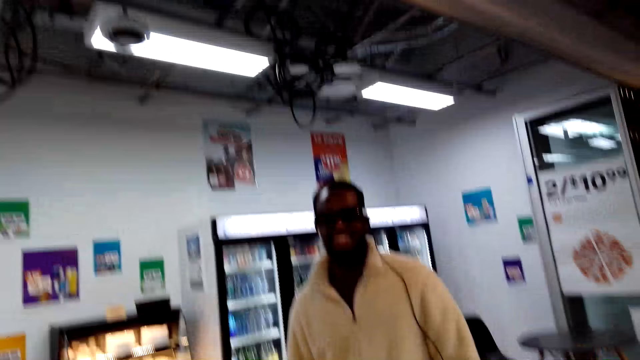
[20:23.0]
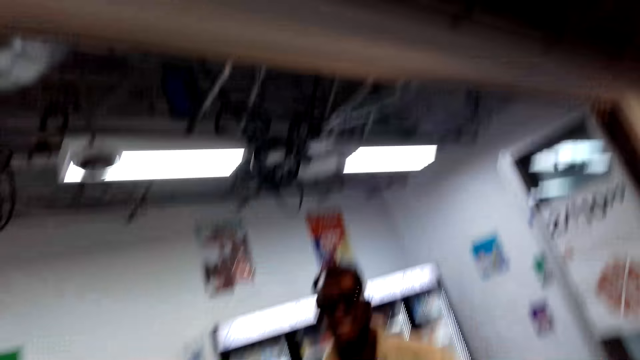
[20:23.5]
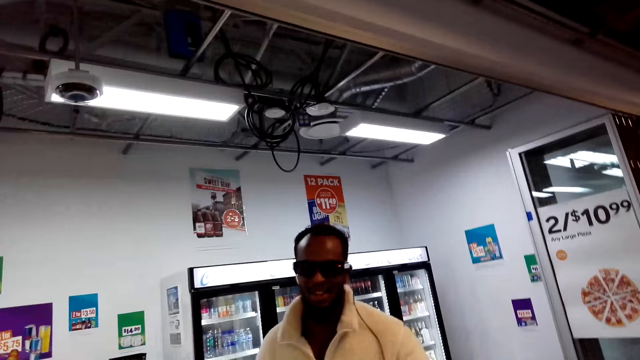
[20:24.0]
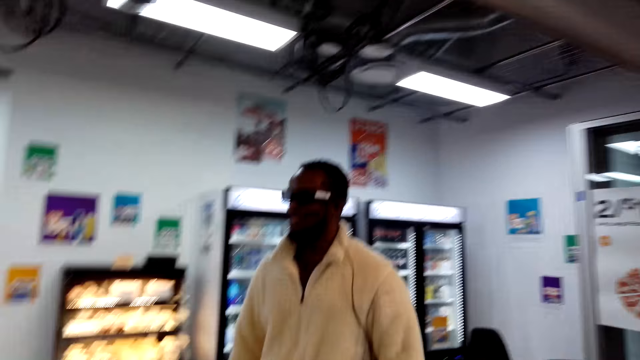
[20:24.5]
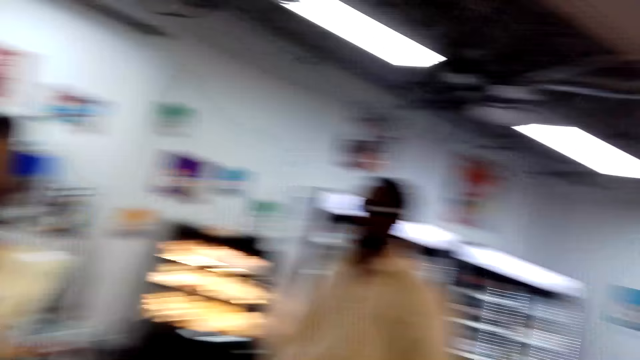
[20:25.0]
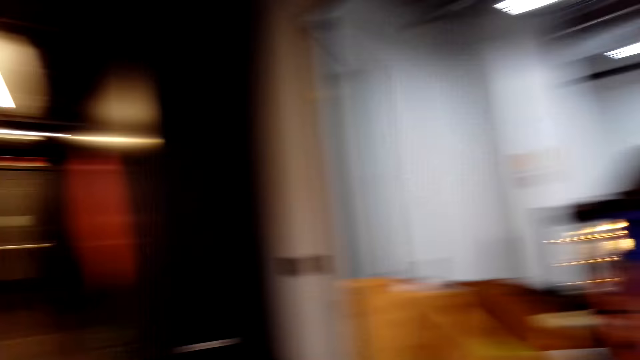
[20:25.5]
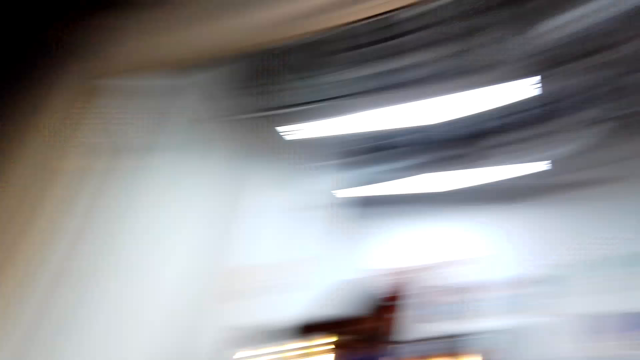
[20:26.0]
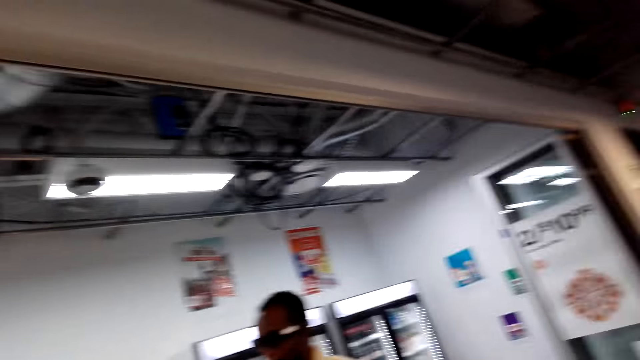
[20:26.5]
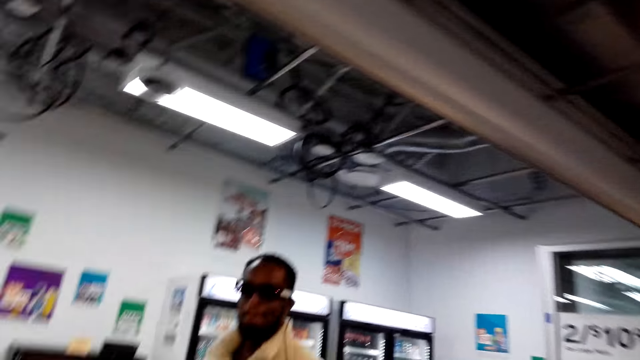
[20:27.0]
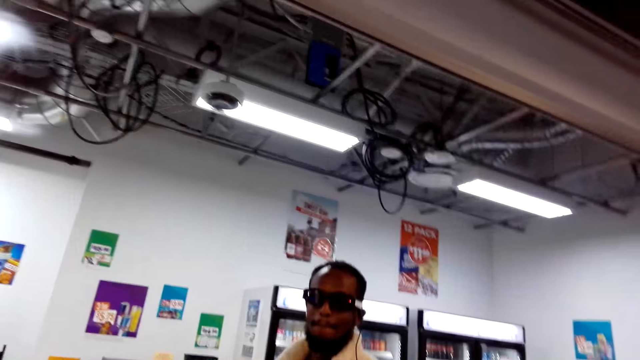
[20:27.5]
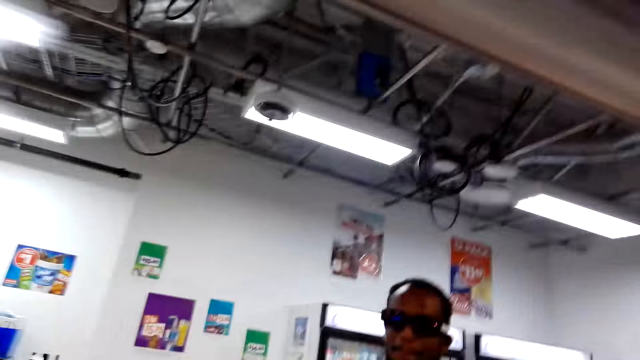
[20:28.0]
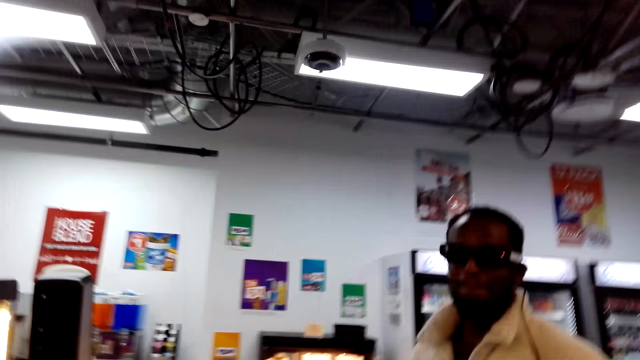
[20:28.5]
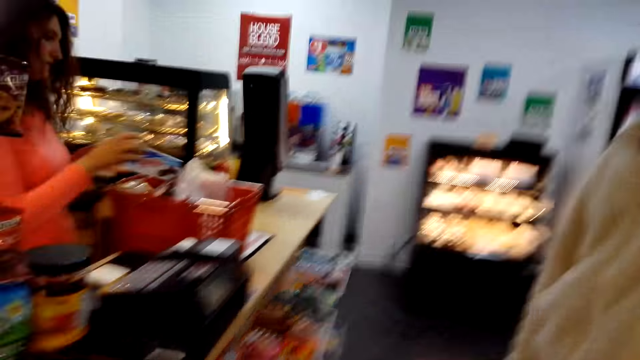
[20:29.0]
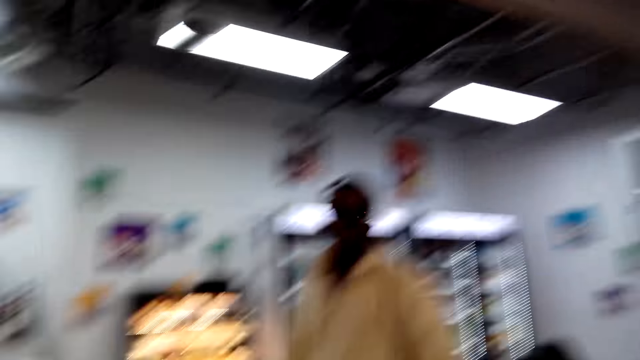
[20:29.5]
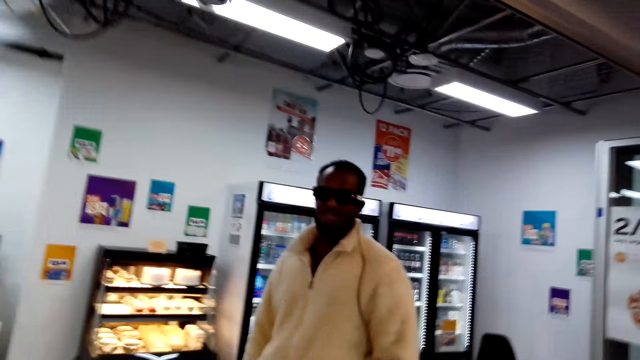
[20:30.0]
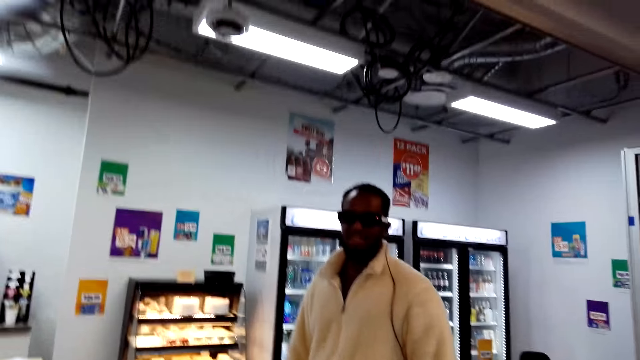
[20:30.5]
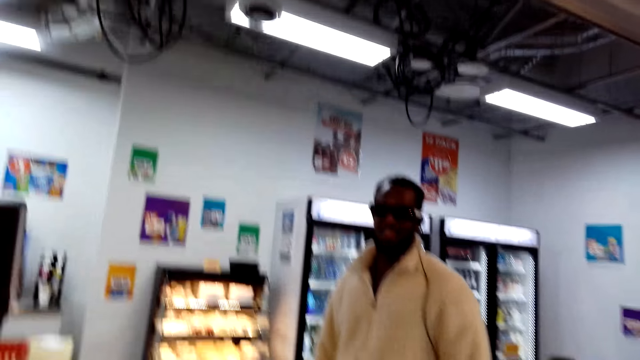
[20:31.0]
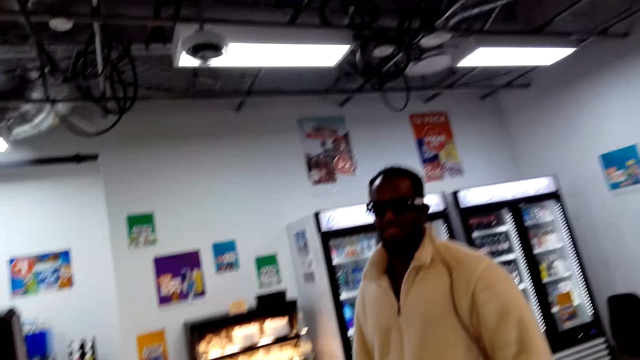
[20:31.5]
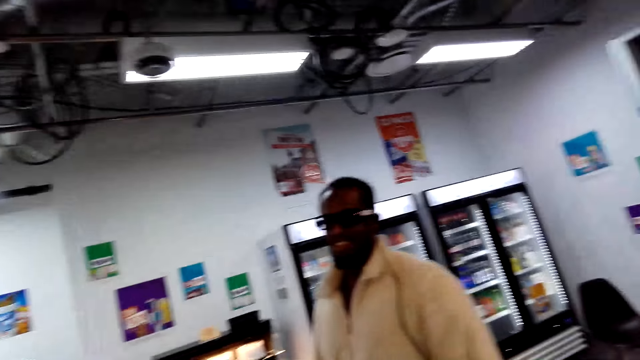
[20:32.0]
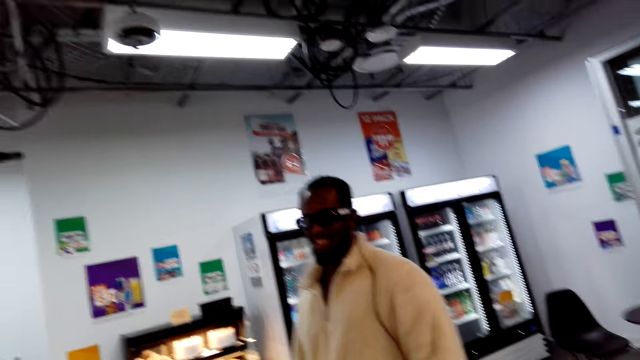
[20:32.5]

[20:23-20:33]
The camera wearer turns around the shop. They converse with someone.

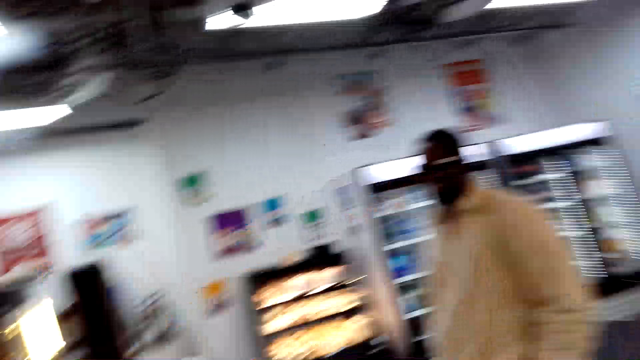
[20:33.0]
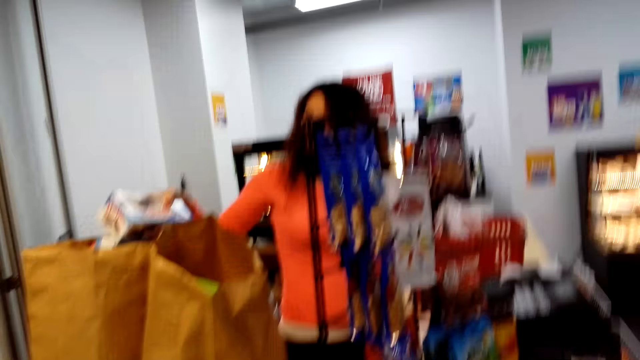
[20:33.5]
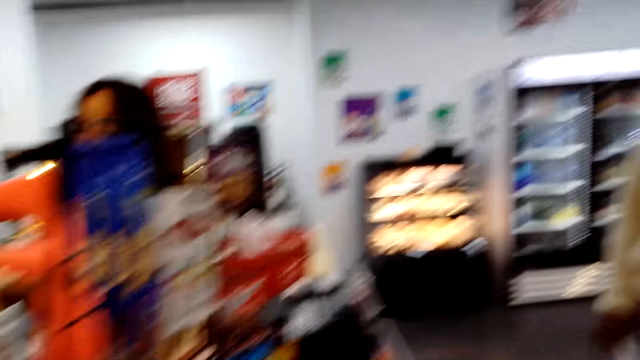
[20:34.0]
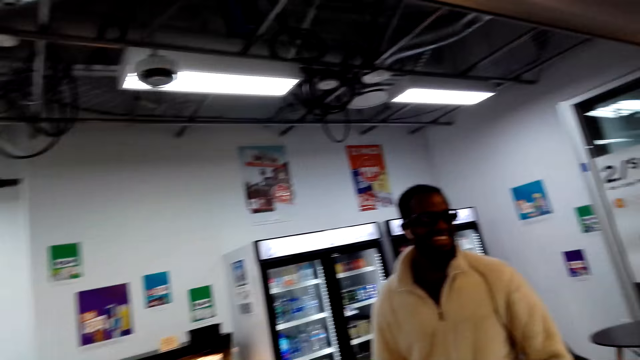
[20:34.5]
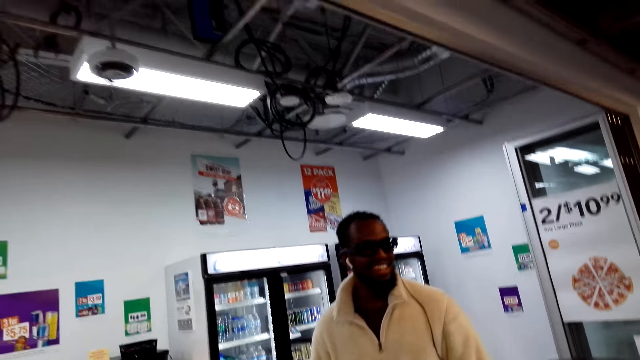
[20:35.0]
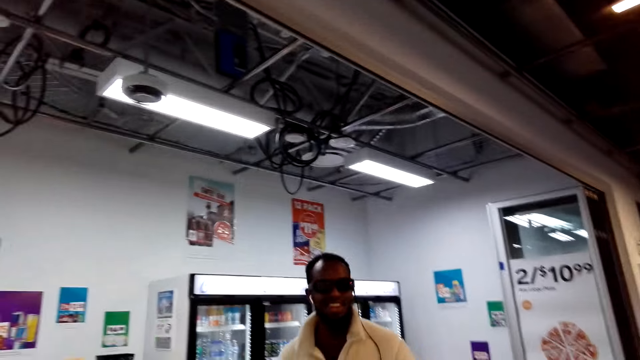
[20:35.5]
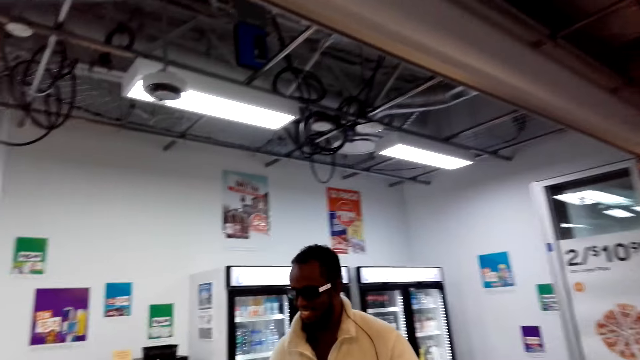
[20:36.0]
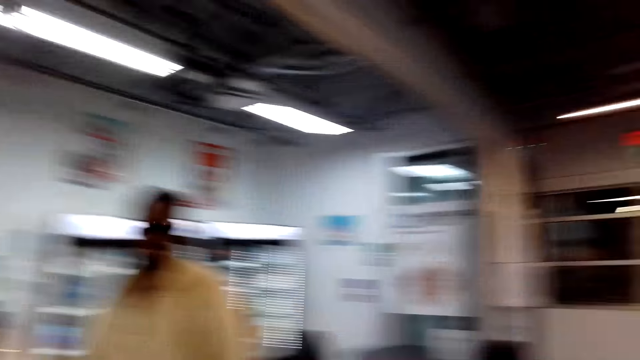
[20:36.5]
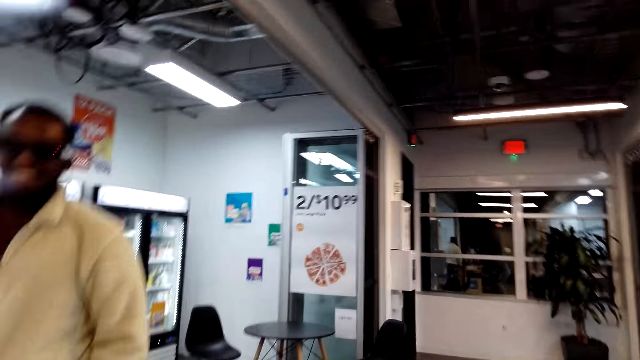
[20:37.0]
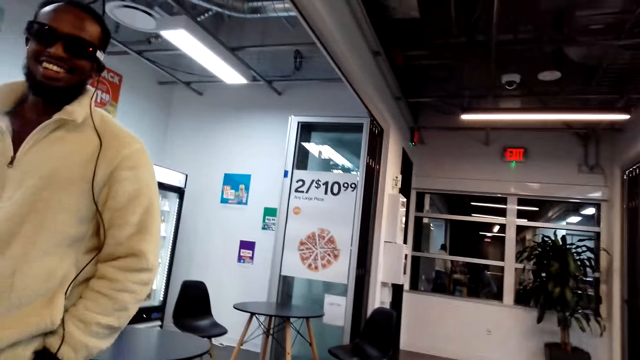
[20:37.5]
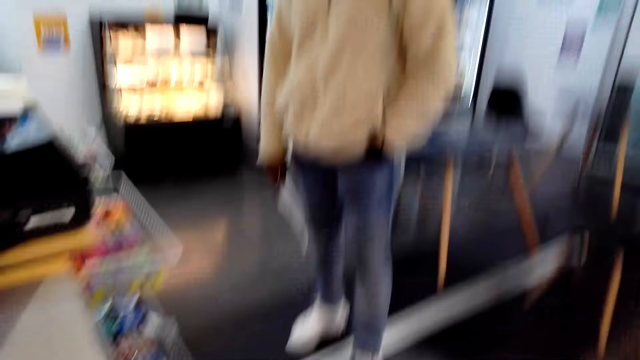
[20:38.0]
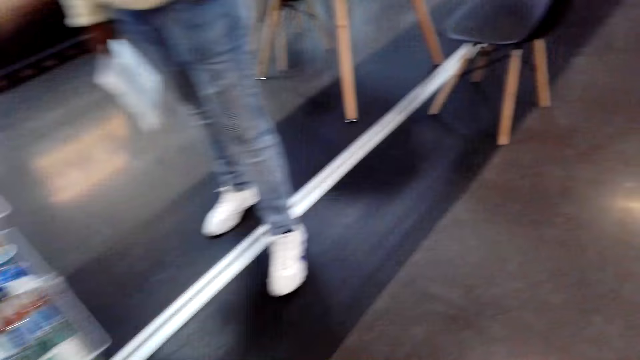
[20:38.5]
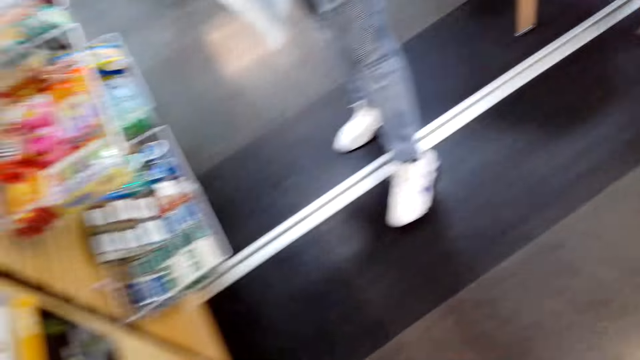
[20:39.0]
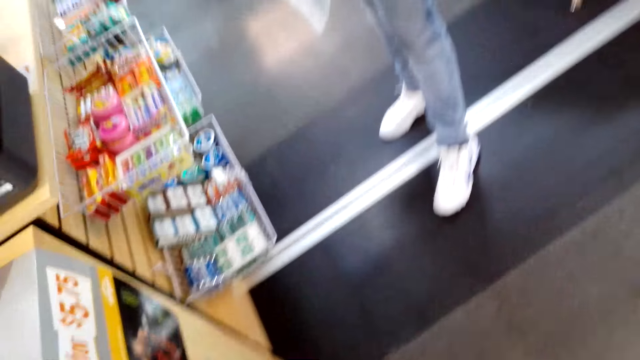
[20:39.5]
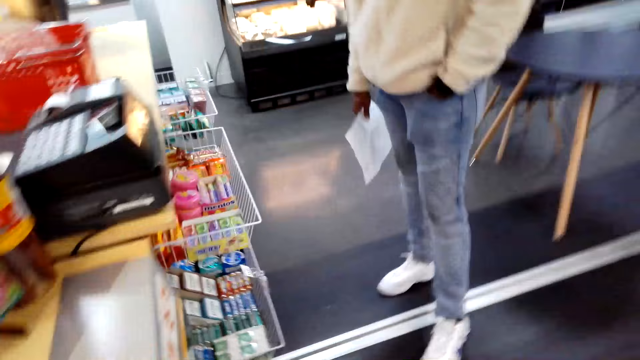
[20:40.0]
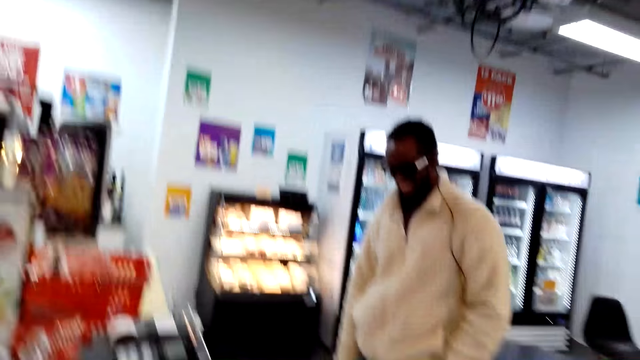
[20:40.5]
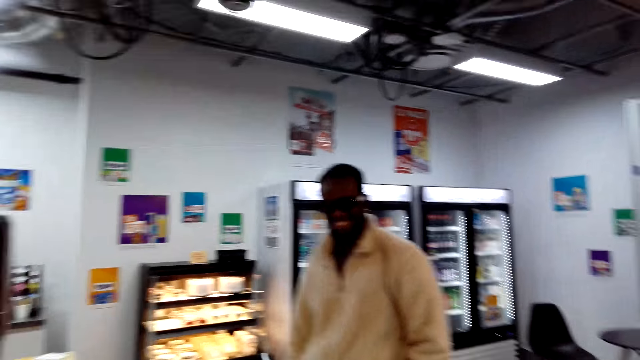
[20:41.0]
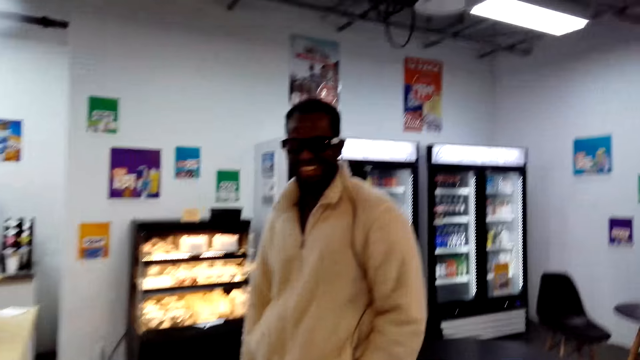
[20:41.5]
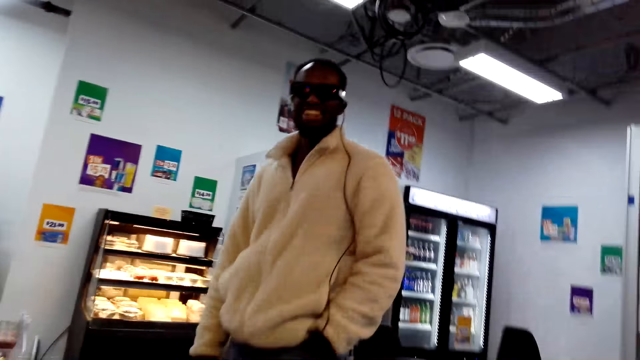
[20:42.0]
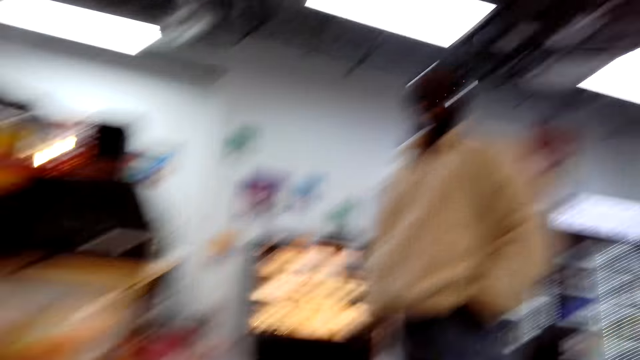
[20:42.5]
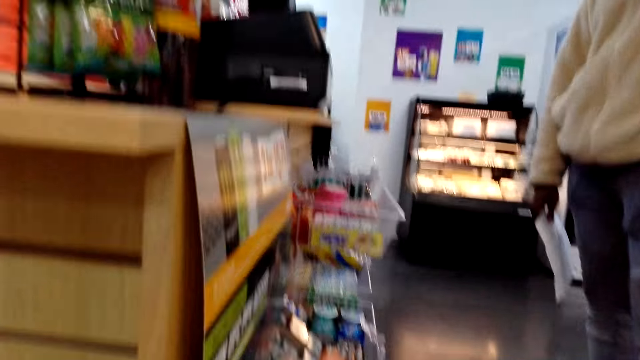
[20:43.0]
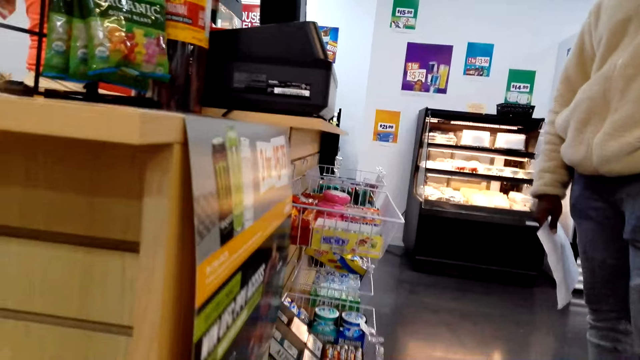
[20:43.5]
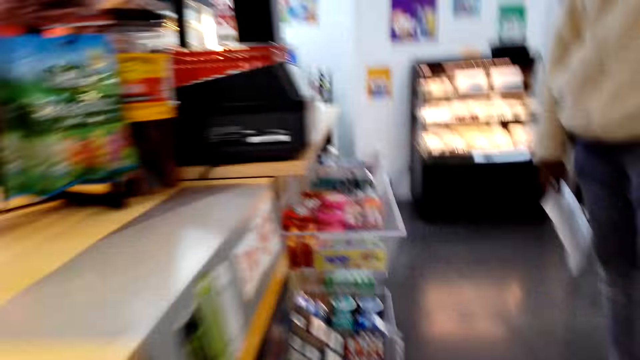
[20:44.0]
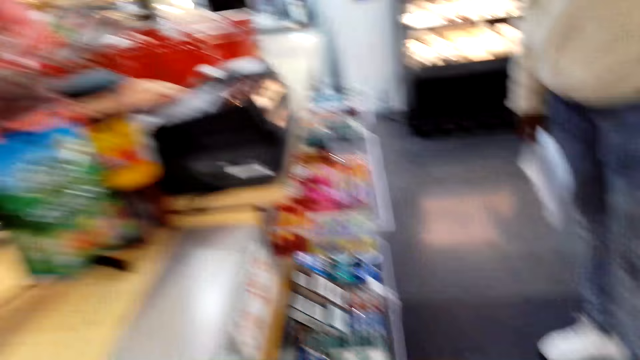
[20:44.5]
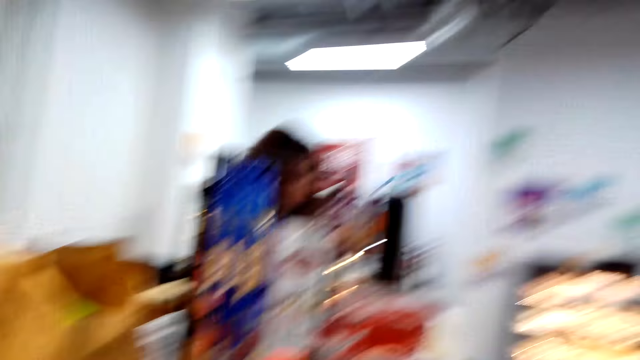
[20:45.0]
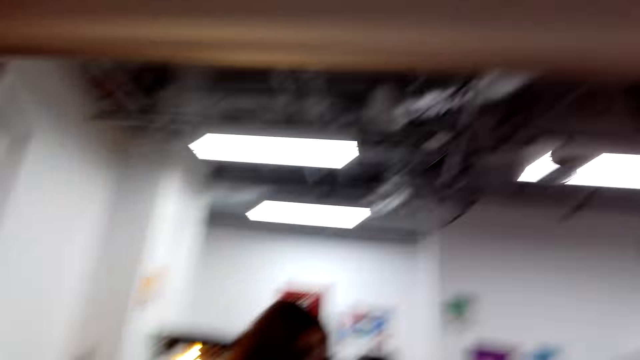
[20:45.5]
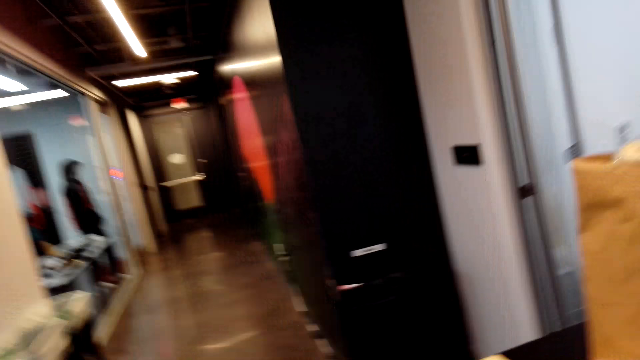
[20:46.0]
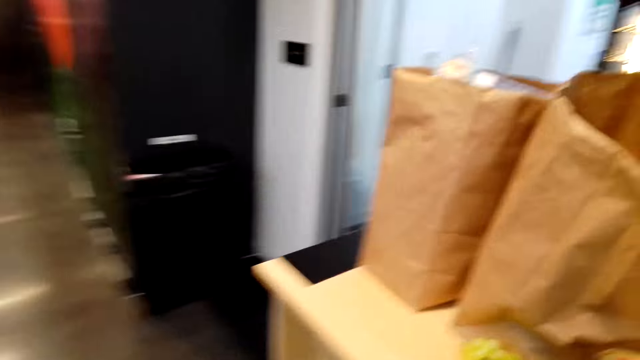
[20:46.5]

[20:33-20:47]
The camera wearer looks around the shop. They converse with someone. They move around the shop. They converse with the person. They bend down. They converse with another person. They move around.
